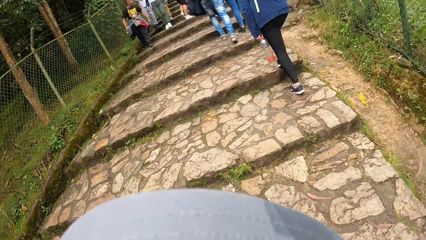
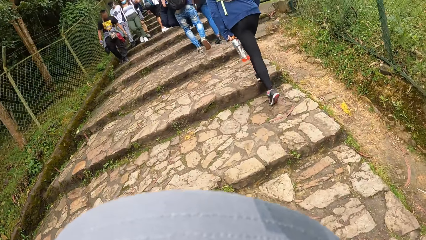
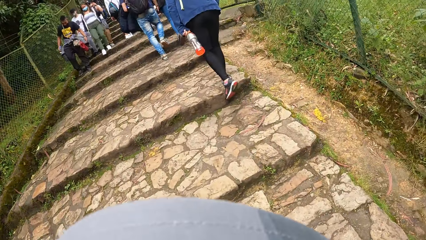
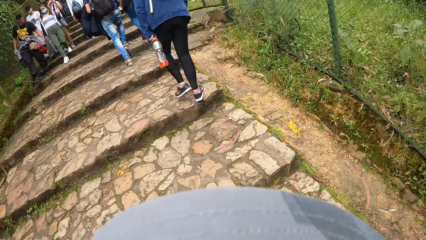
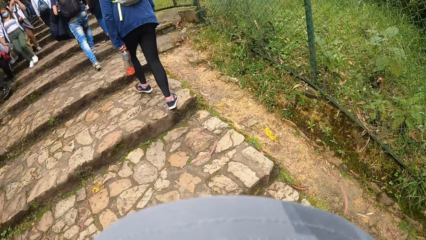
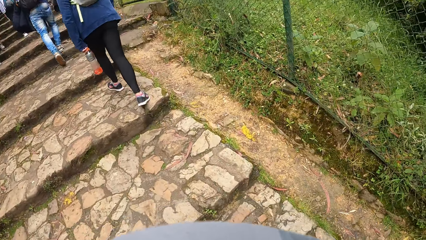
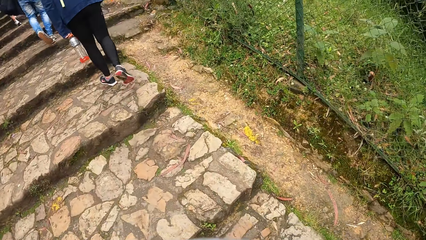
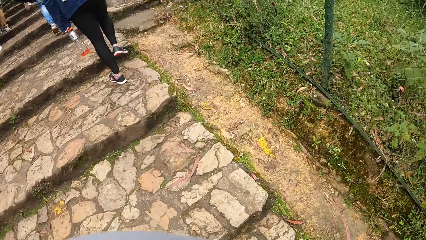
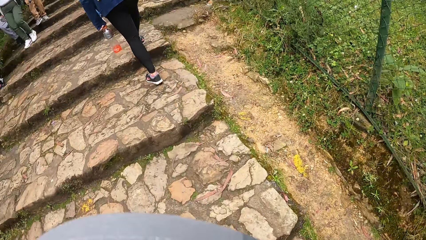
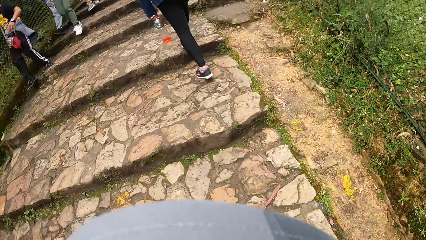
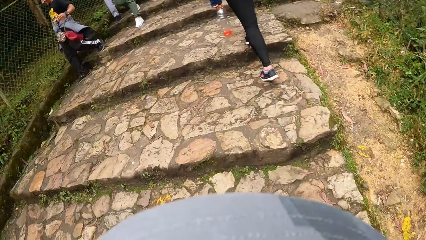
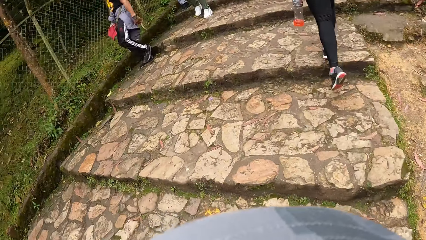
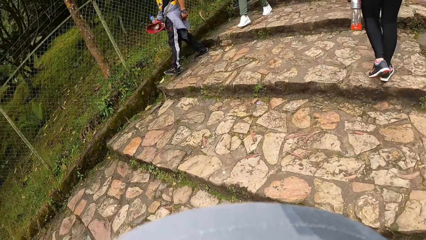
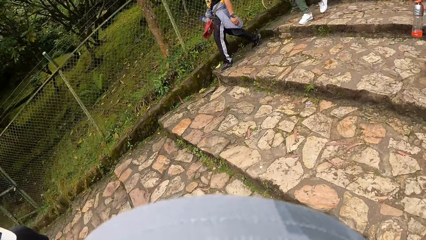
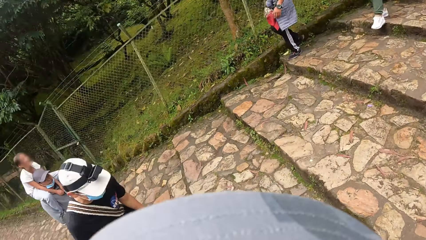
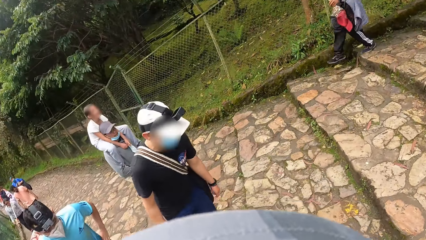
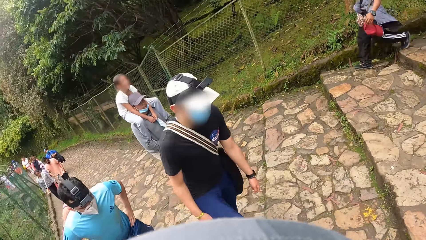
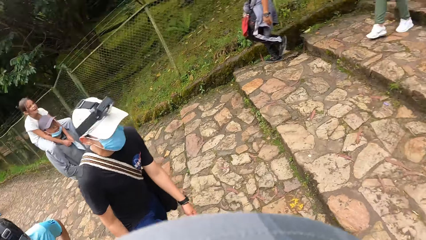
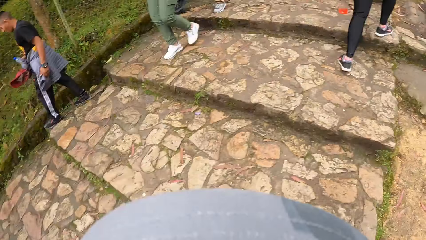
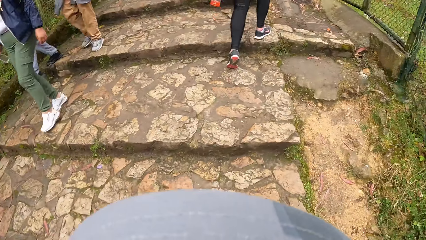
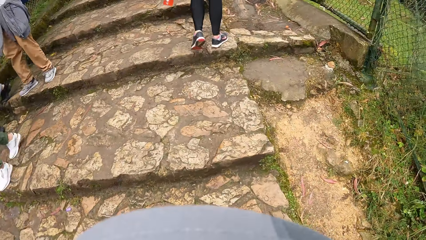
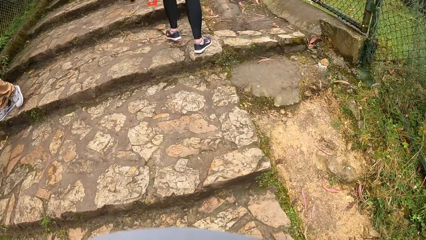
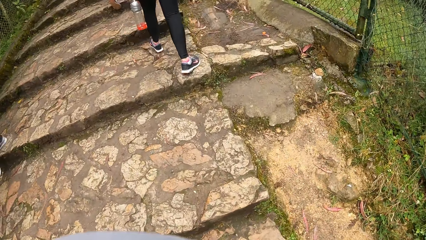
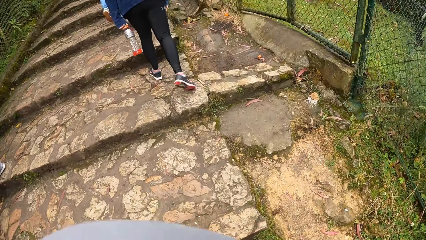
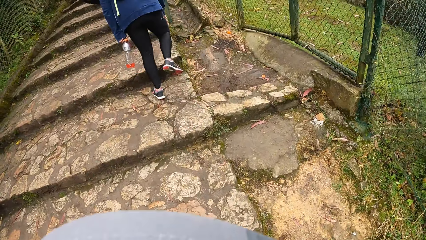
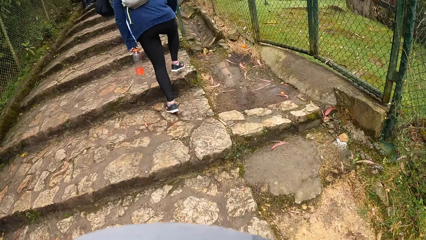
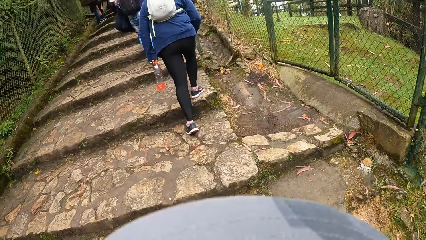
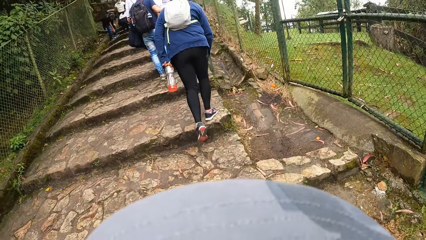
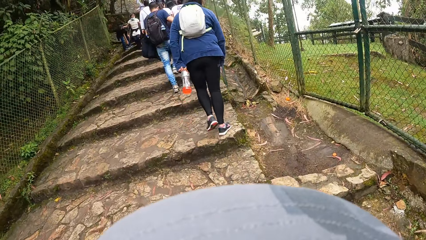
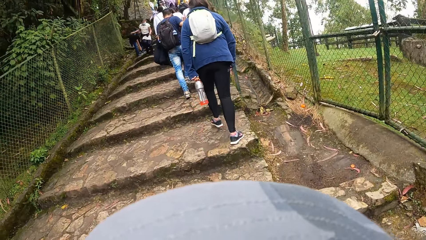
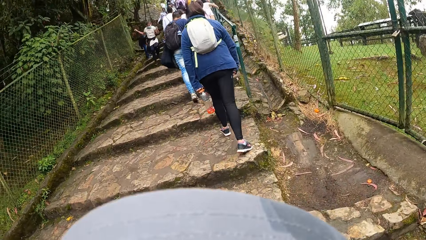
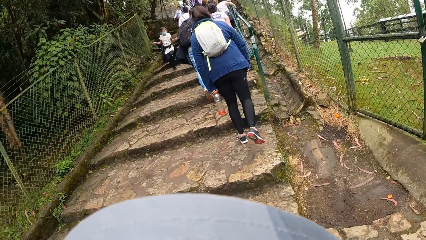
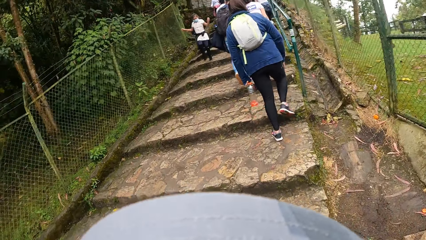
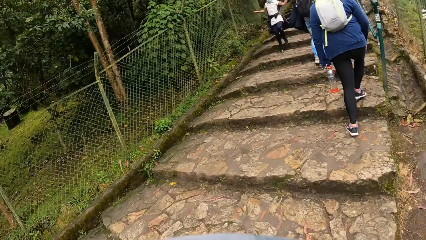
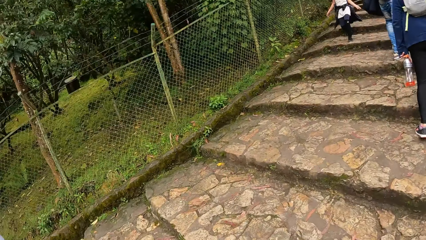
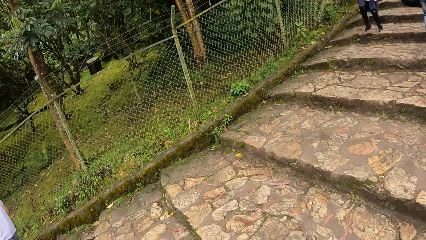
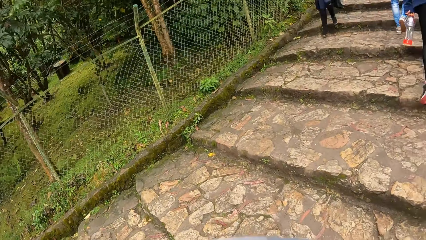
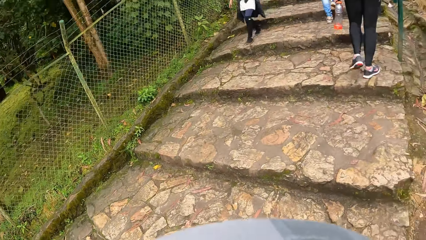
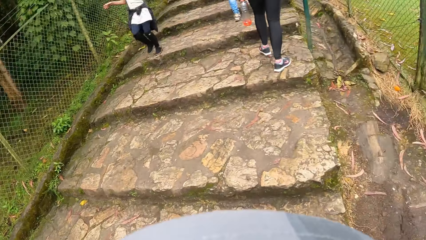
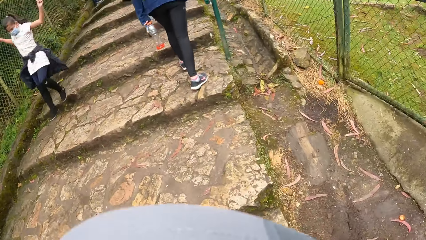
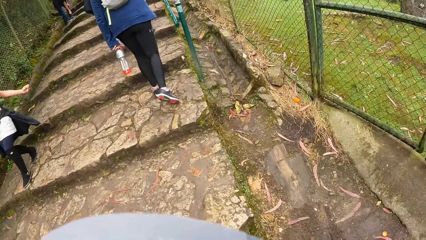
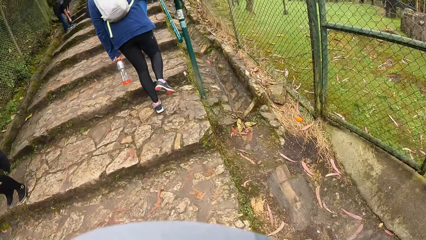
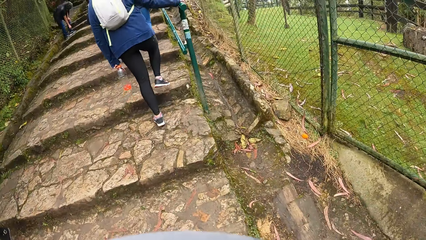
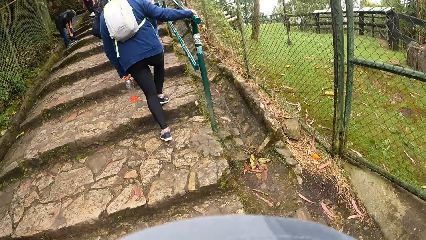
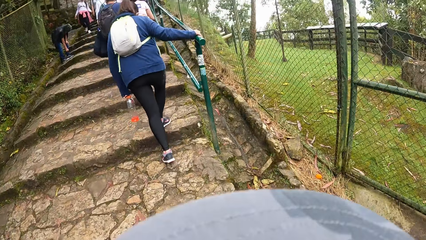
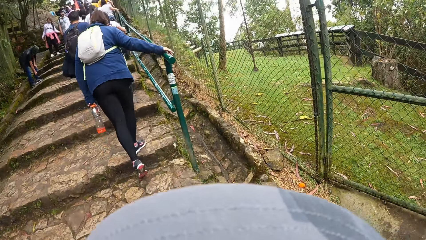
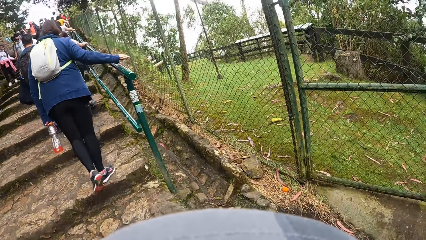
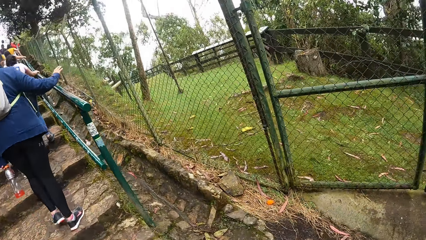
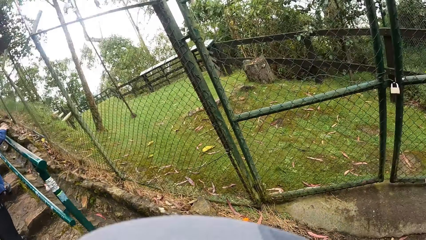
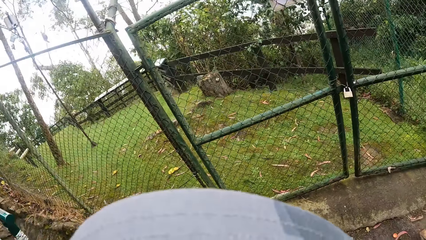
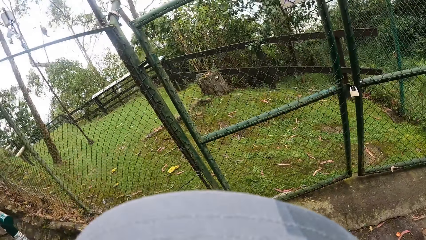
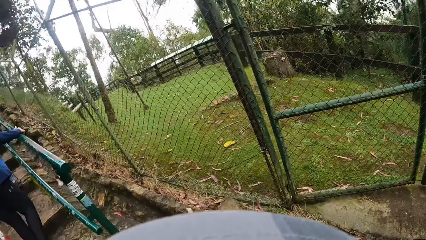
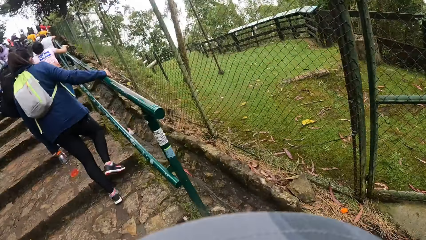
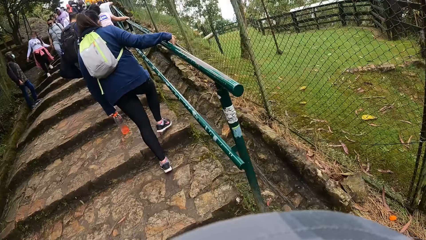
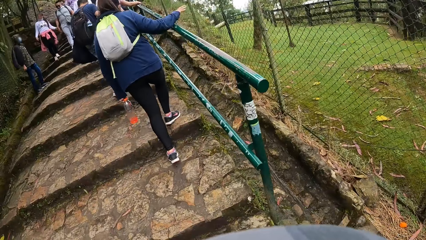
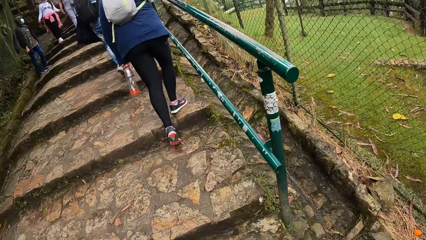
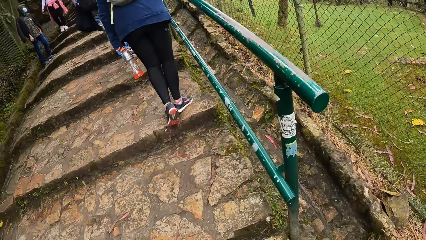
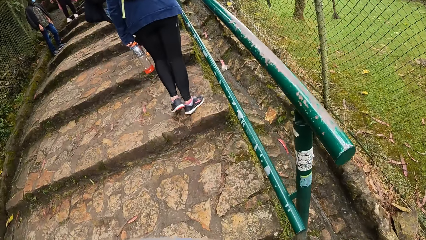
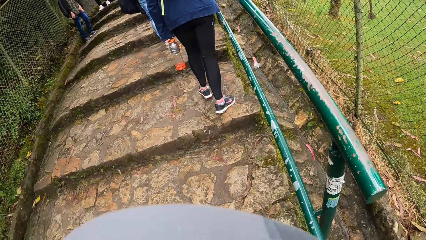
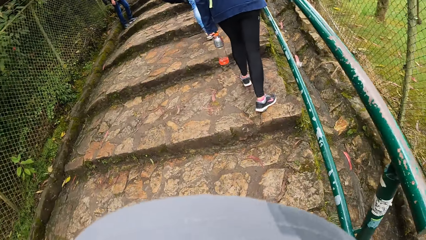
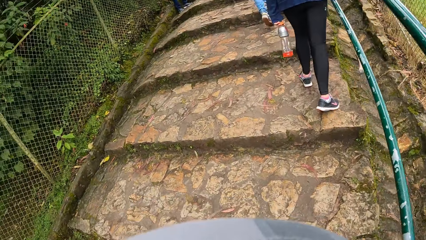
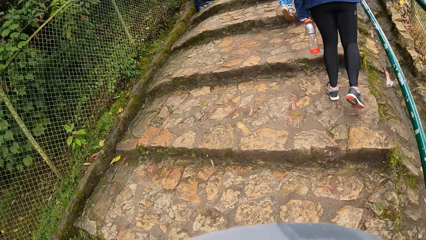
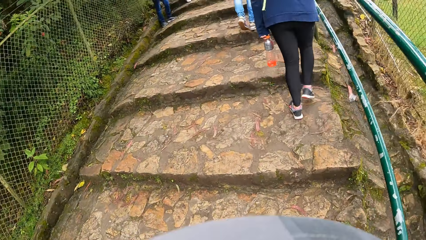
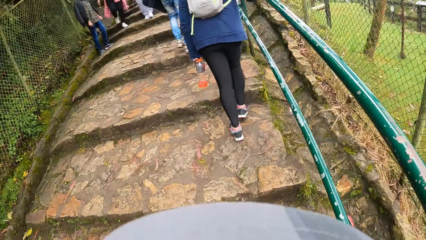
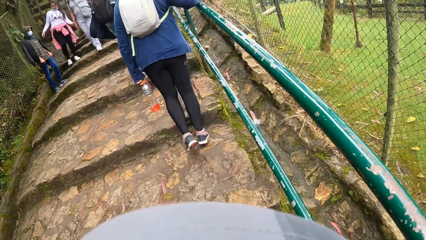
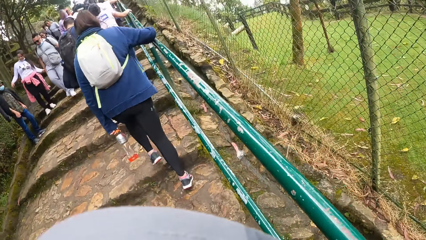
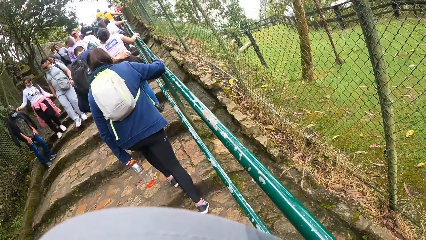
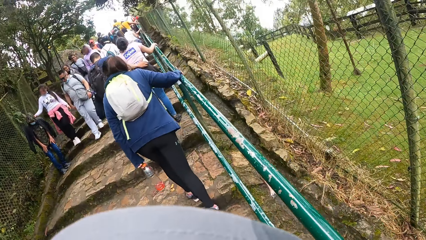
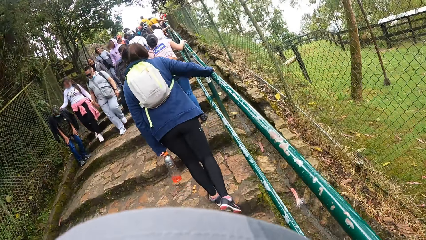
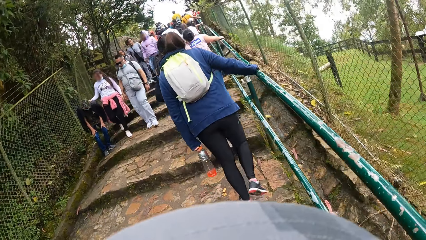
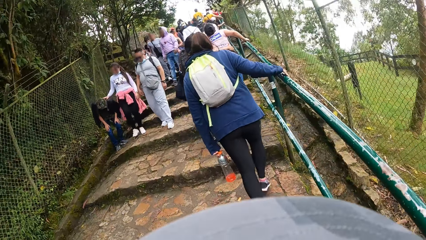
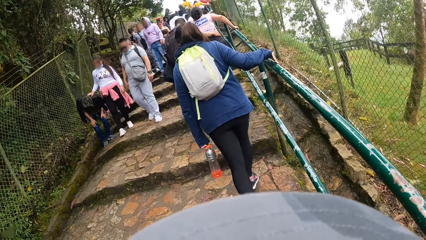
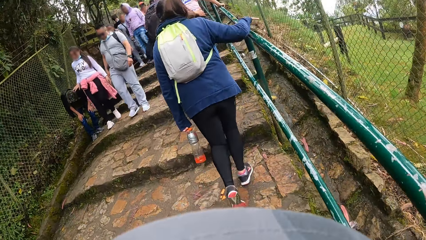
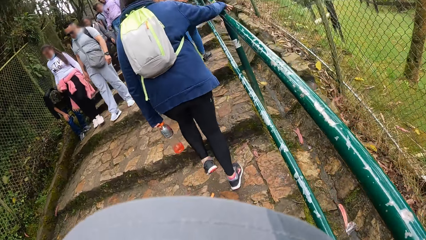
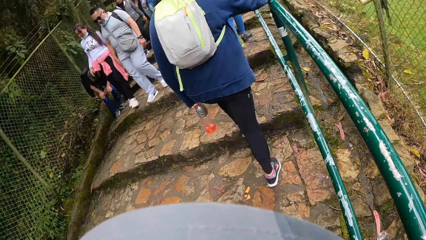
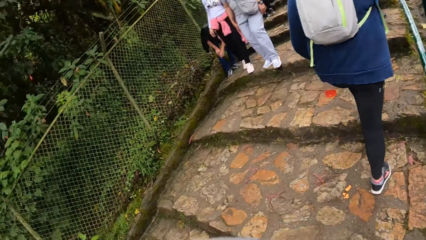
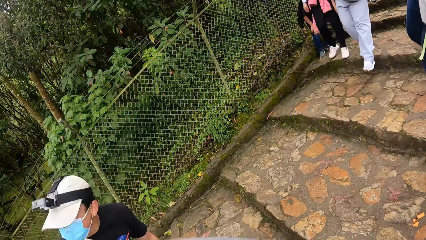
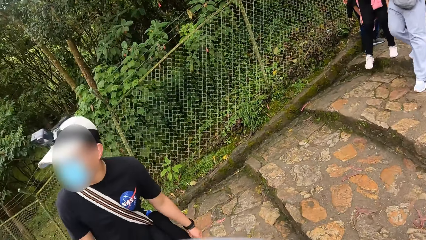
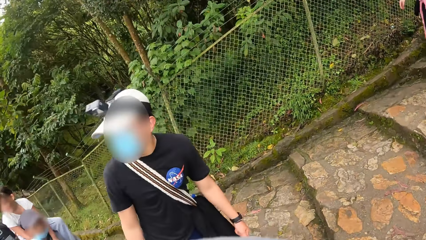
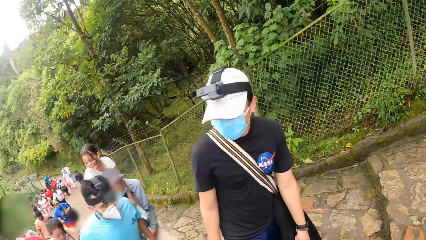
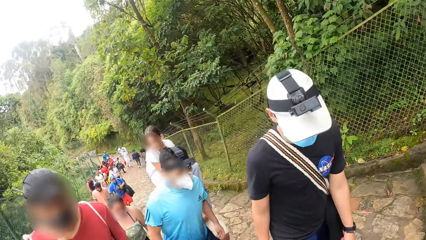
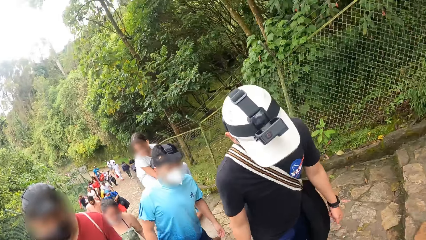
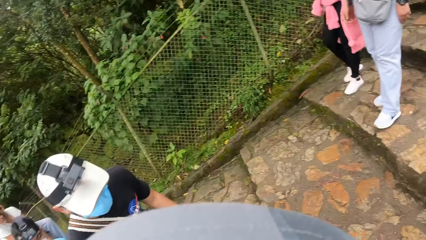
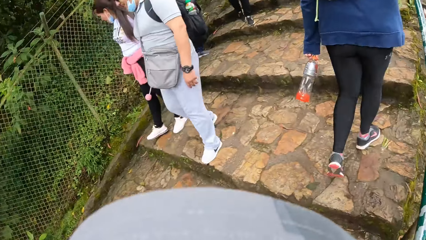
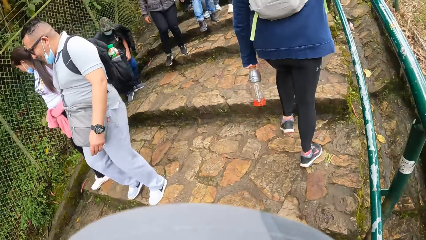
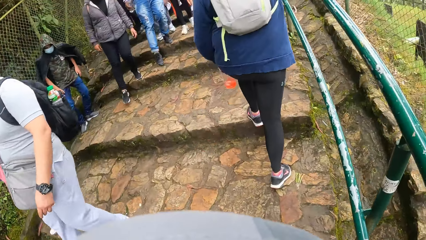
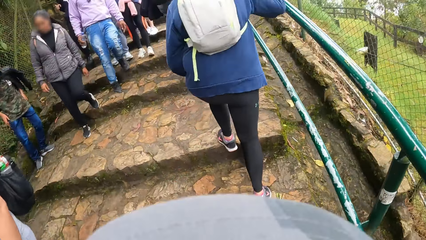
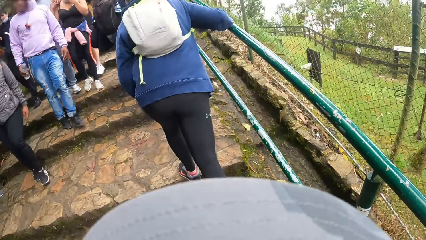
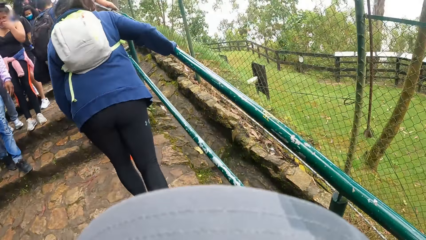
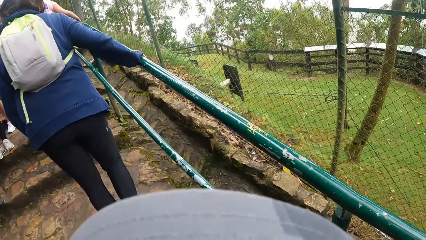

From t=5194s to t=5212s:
The camera wearer walks along the walkway. A man climbs the staircase. Another man climbs the staircase. The camera wearer turns around the walkway. They walk along the walkway. They turn around the walkway.
